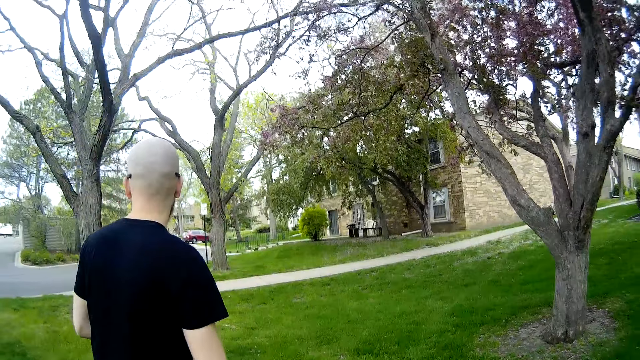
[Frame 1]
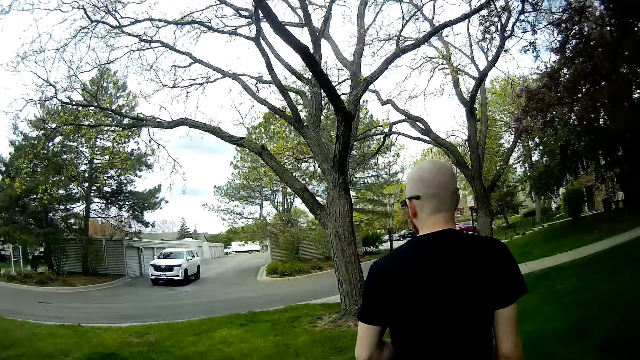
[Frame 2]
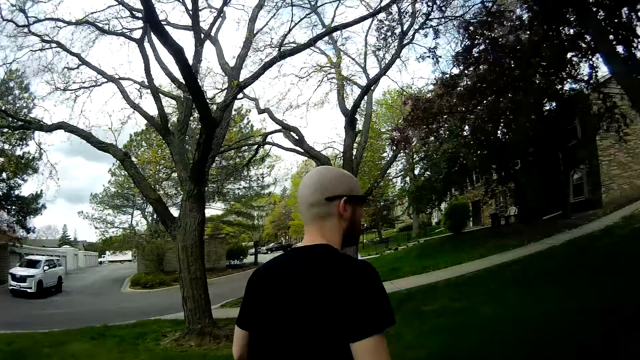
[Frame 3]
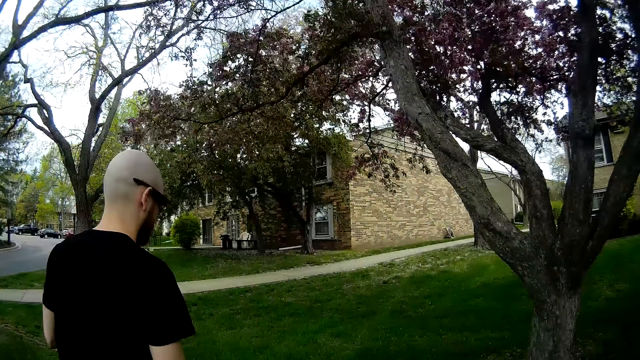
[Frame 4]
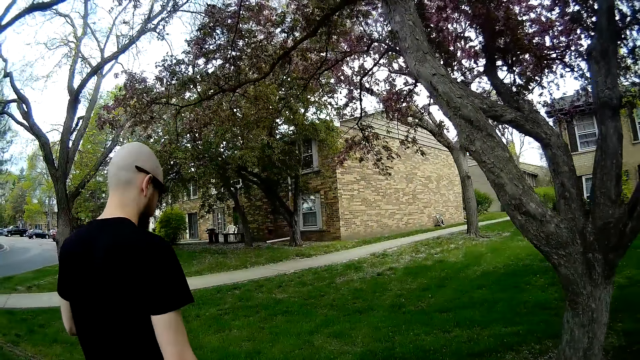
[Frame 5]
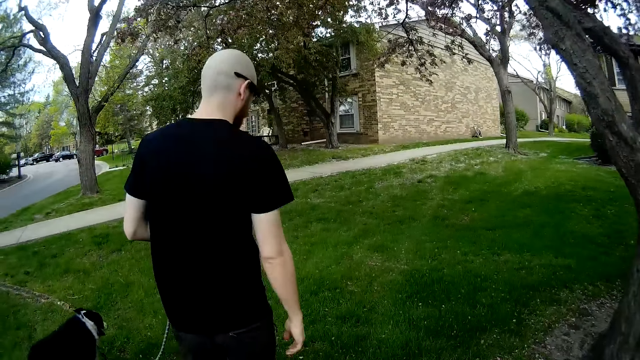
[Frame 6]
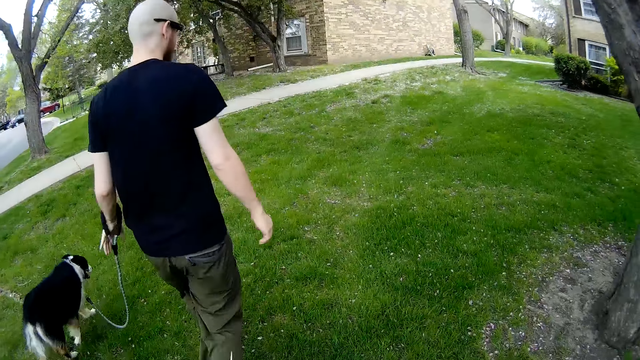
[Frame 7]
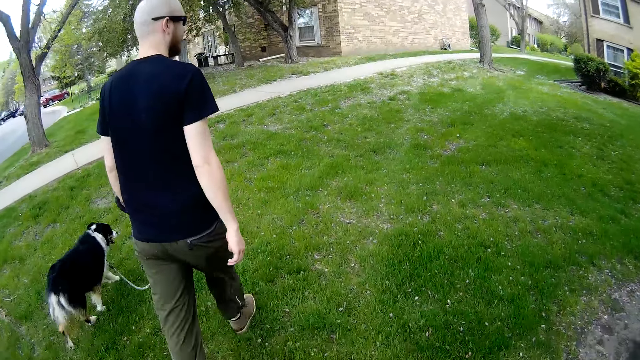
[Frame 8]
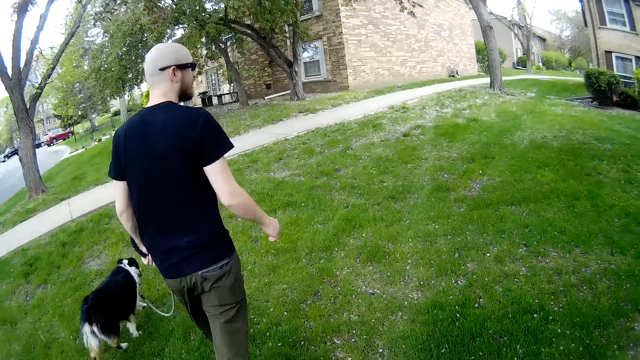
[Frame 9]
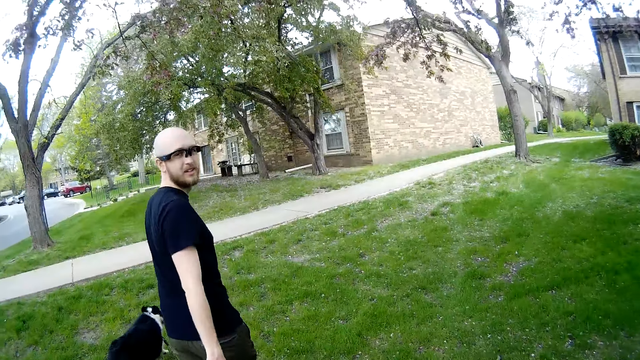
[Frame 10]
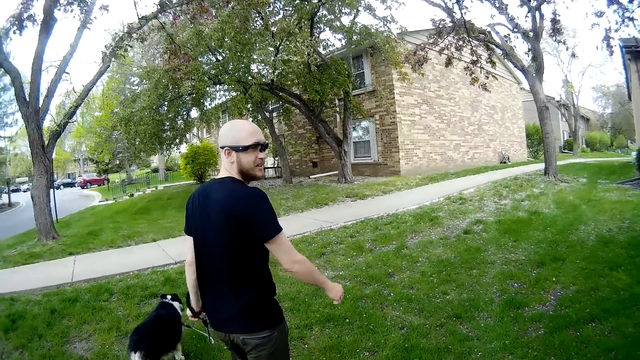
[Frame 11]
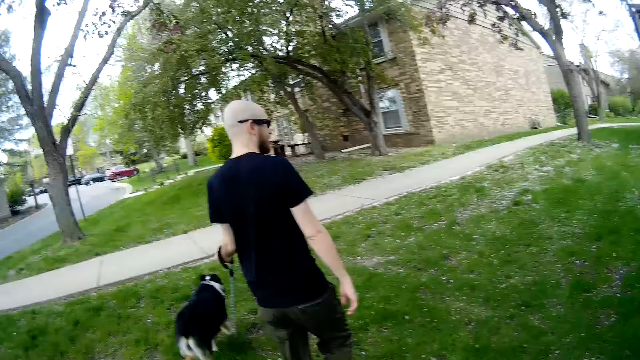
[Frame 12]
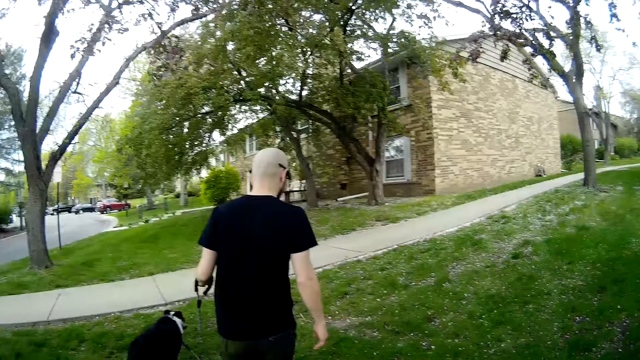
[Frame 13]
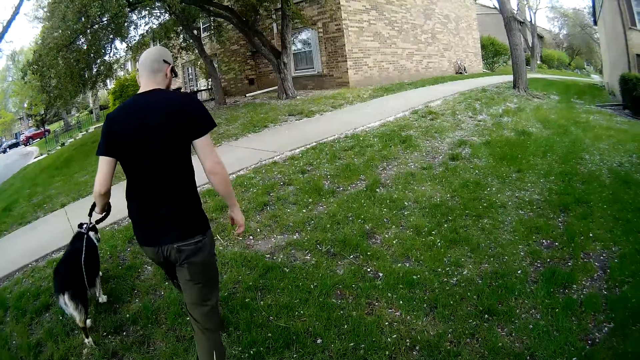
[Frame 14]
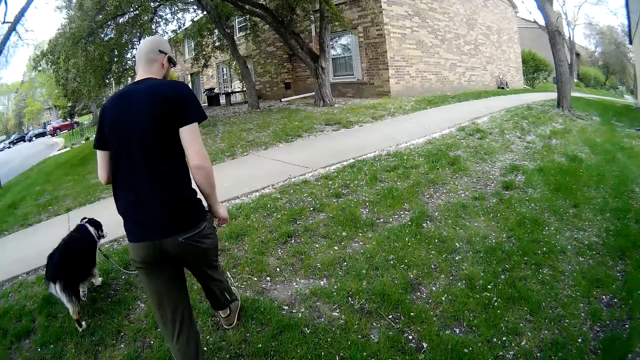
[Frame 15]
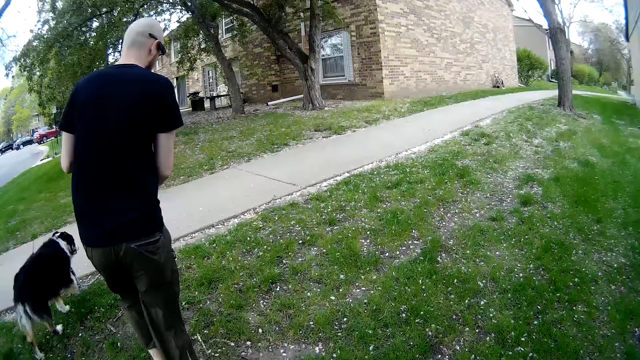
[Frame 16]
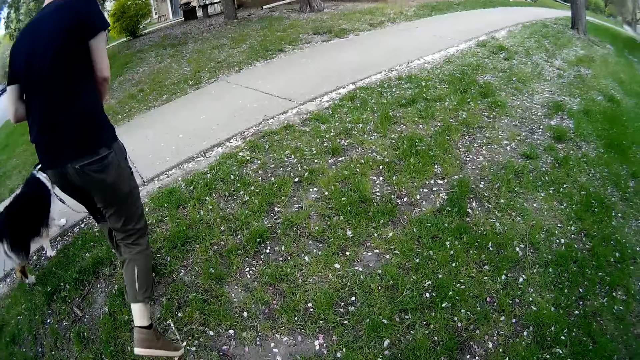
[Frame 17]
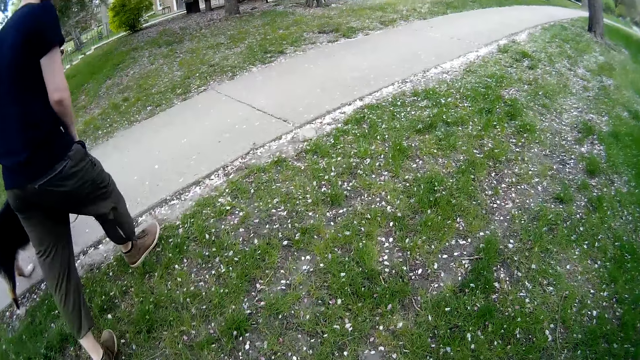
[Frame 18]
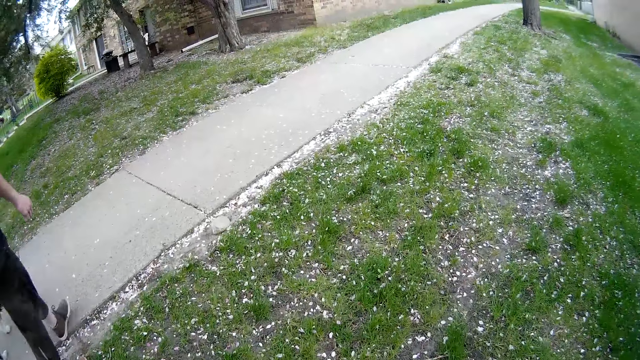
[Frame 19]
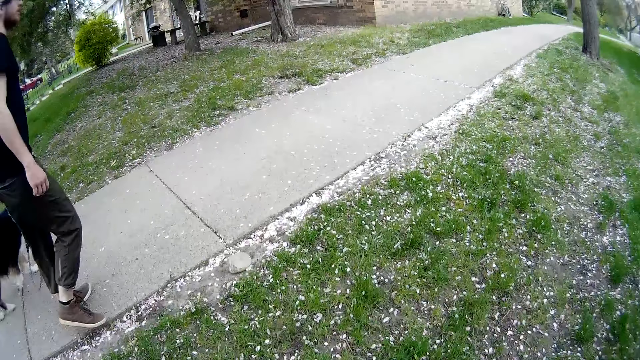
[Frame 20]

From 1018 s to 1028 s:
The man lowers his hand. The camera wearer looks around. The man holds a dog leash.

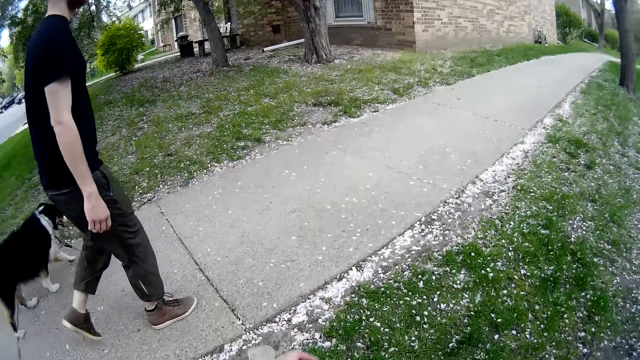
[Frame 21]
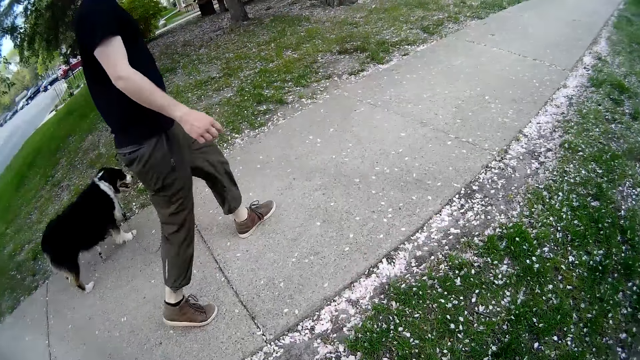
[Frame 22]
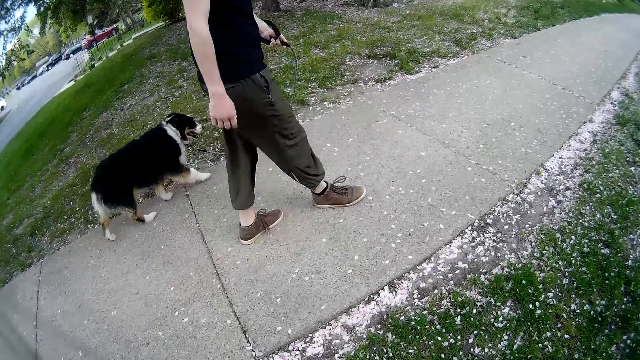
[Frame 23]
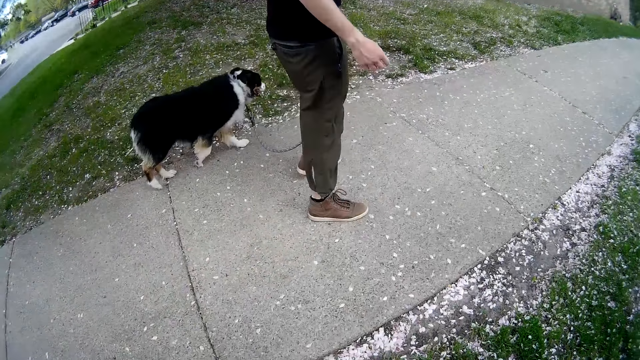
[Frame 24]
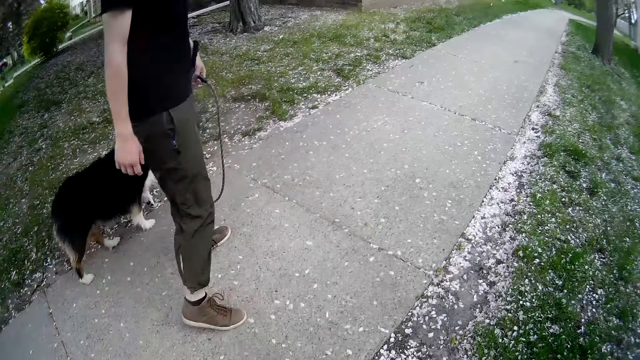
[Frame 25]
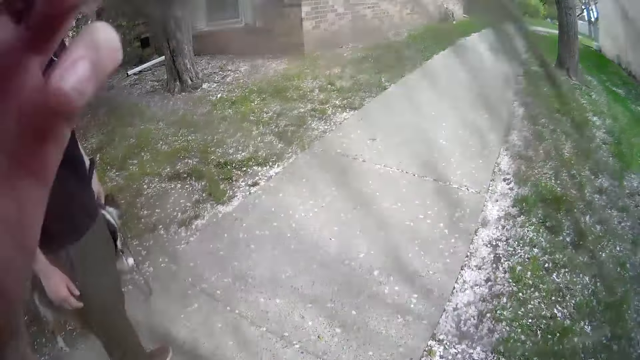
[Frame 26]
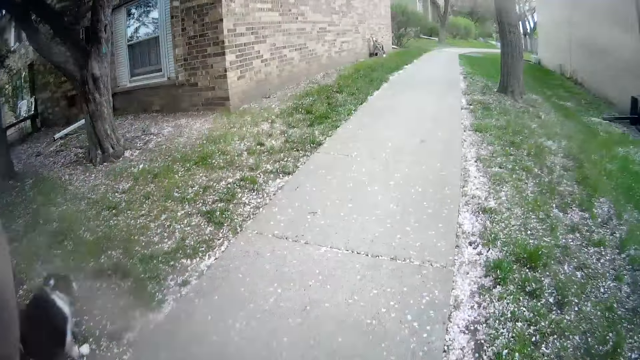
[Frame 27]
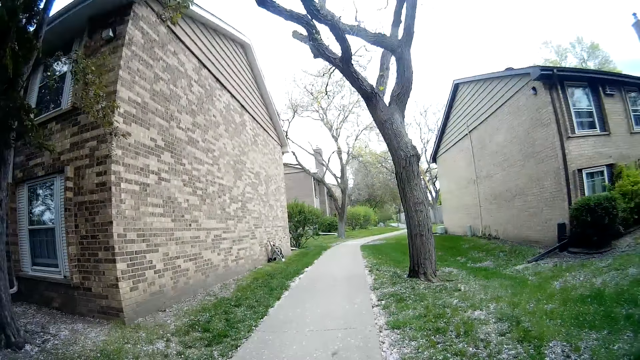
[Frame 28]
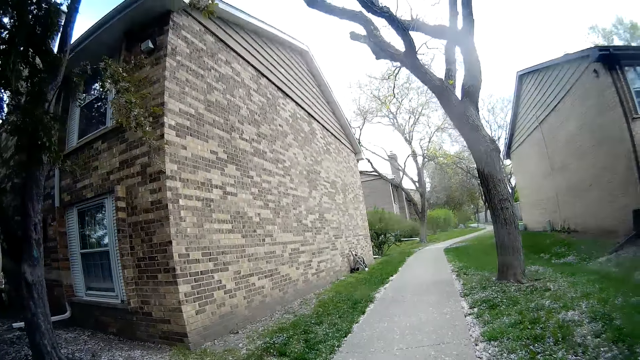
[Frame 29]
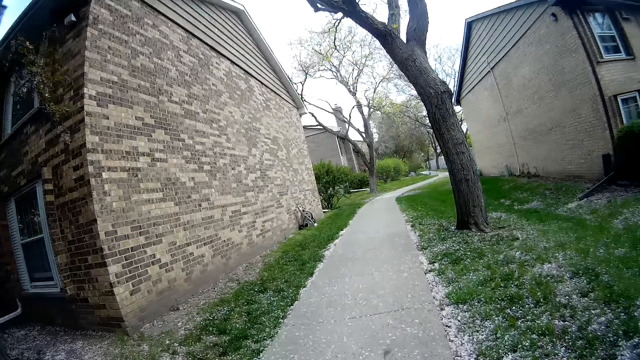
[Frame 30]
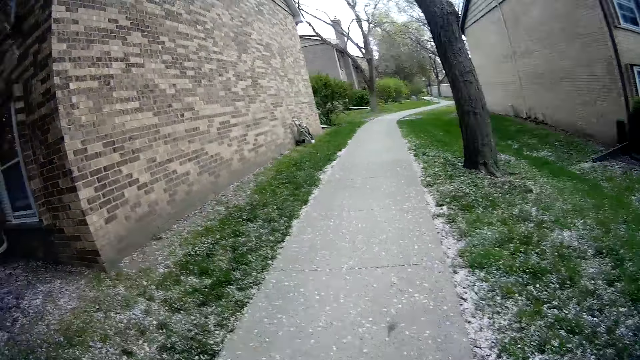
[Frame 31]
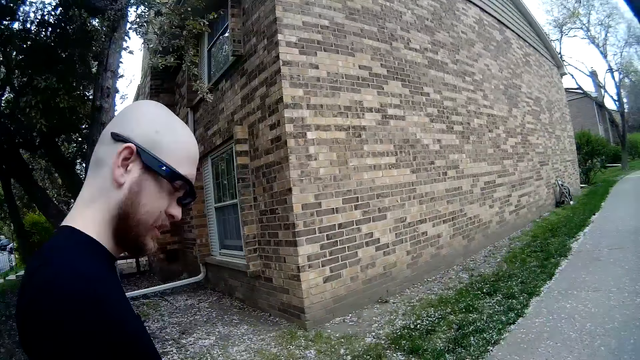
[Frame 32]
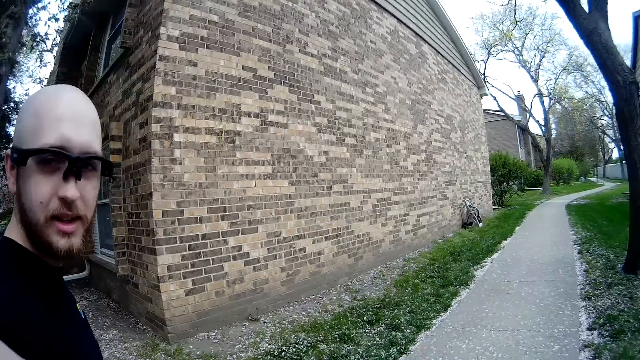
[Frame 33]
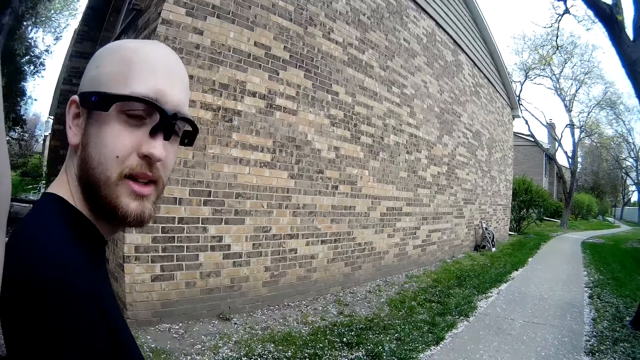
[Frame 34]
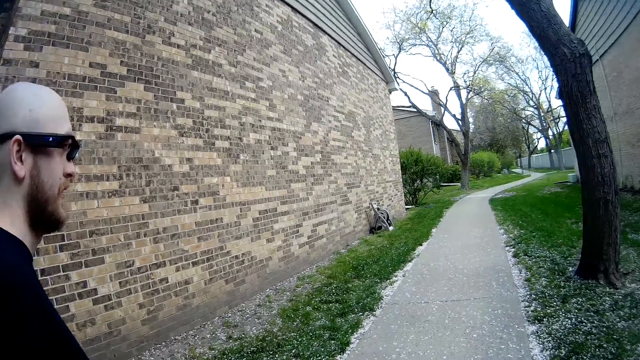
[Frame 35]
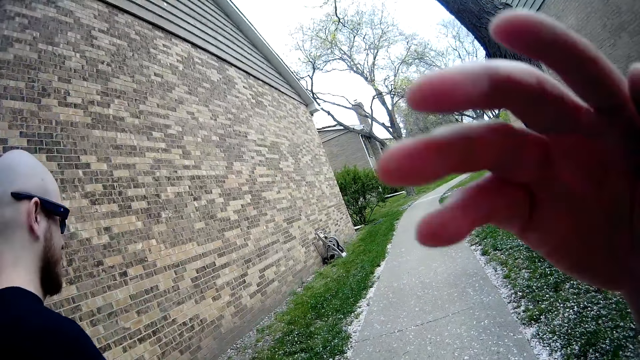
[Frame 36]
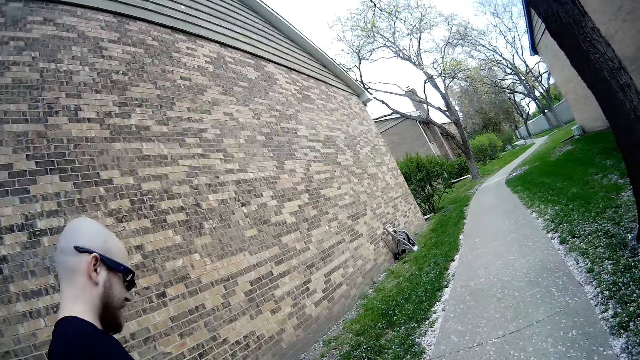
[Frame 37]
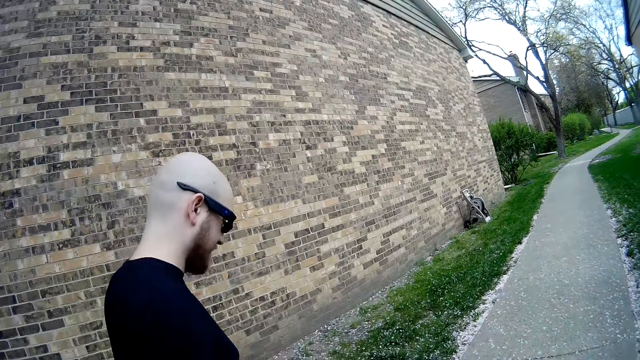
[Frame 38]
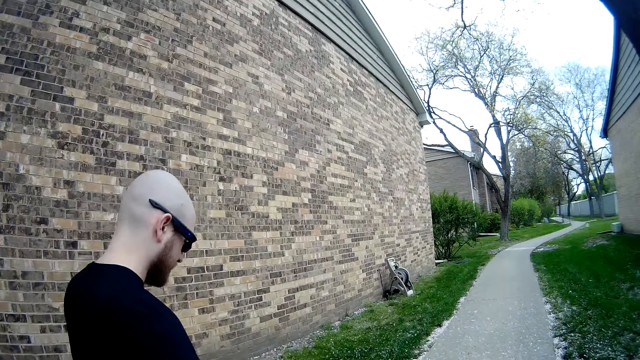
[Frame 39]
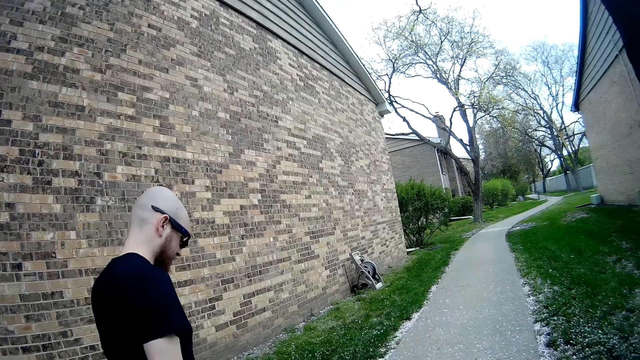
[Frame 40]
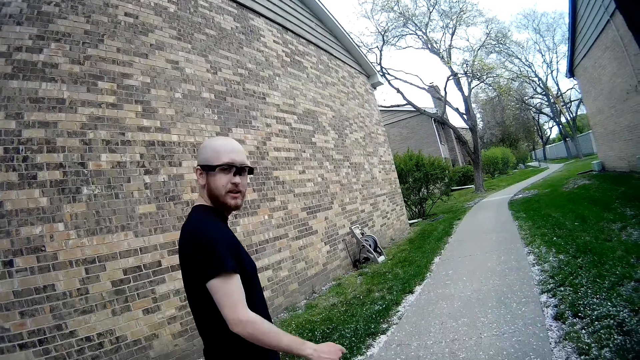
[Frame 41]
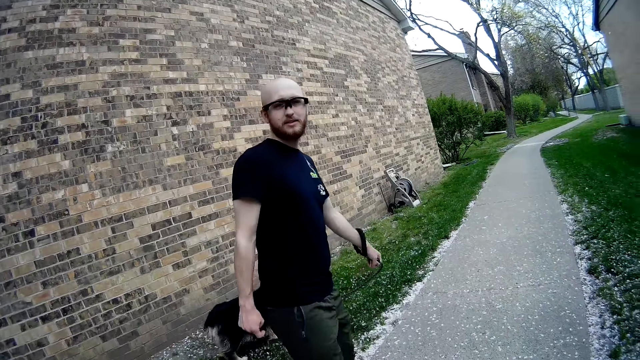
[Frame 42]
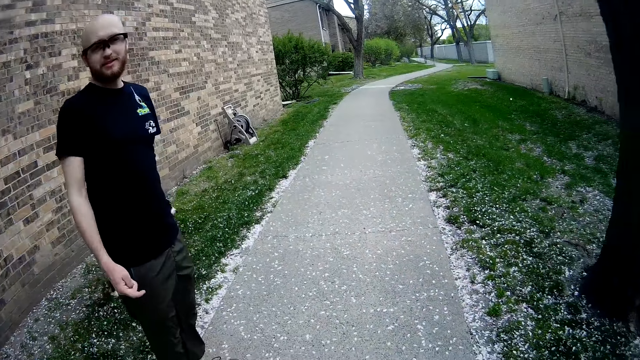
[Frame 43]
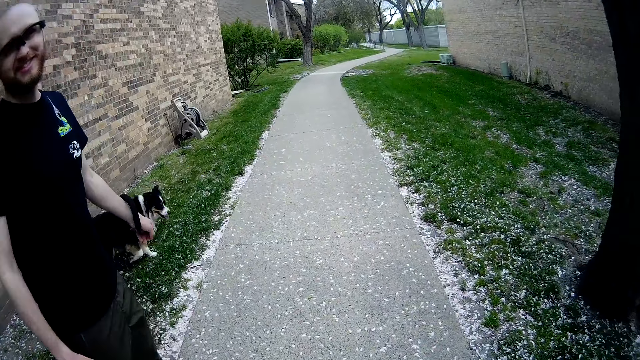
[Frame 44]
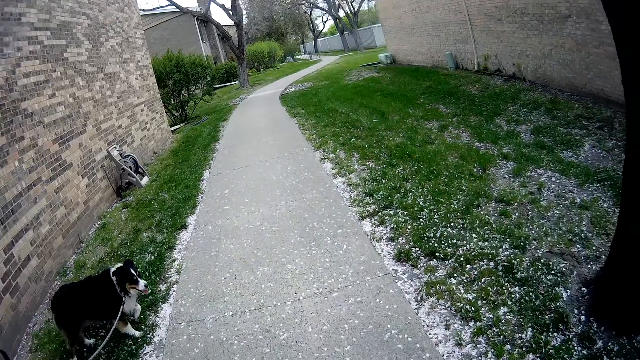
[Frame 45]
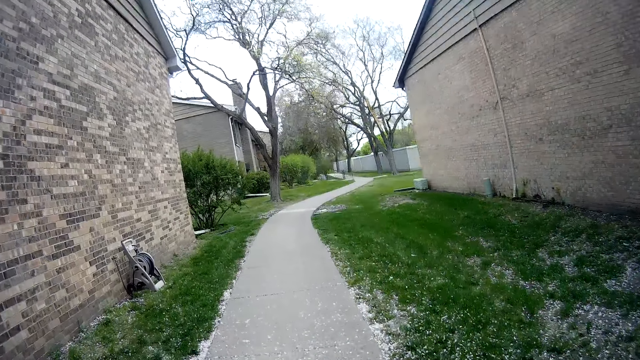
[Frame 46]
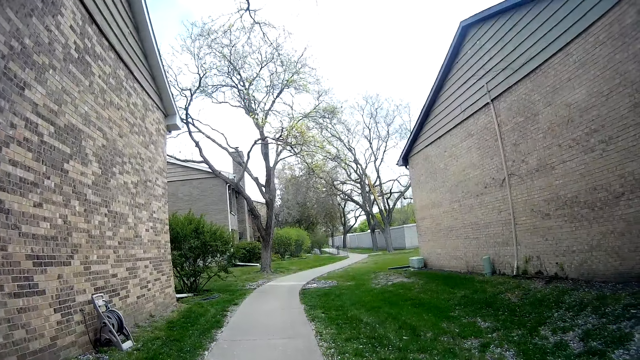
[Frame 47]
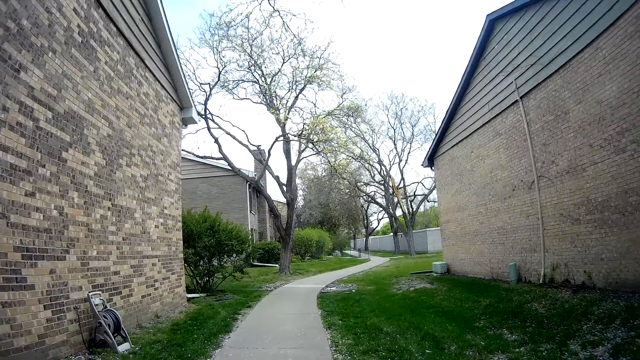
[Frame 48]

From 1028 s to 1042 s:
The camera wearer moves a hand towards the face. They look around. They lift a hand. The man stops walking.
